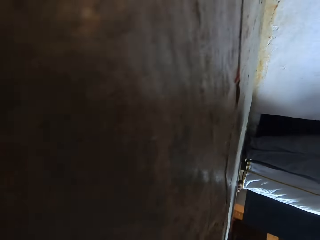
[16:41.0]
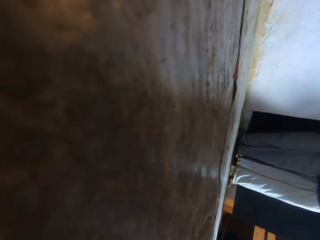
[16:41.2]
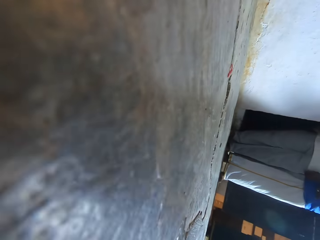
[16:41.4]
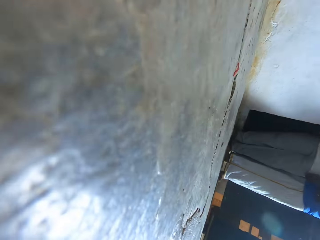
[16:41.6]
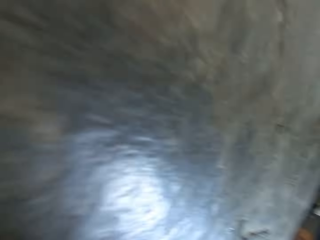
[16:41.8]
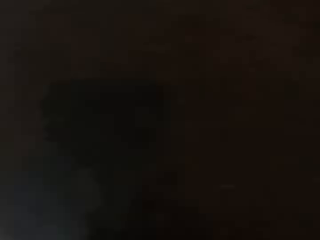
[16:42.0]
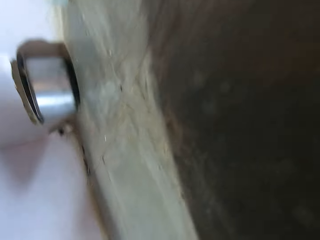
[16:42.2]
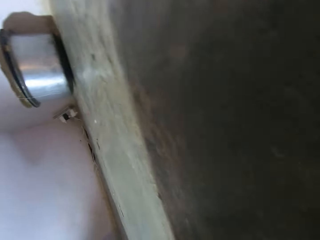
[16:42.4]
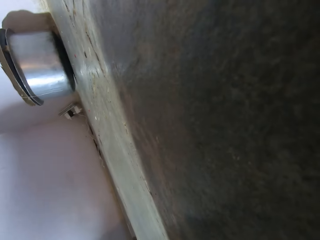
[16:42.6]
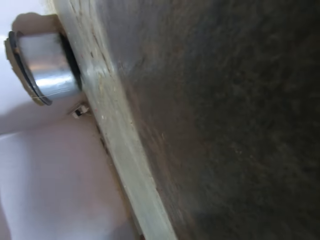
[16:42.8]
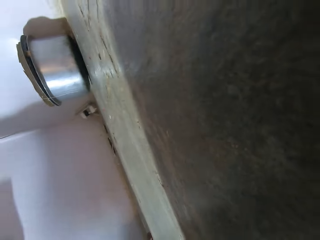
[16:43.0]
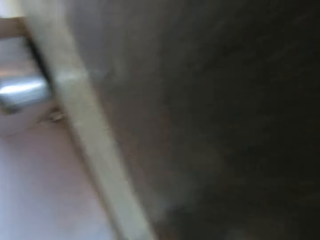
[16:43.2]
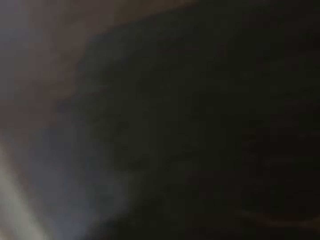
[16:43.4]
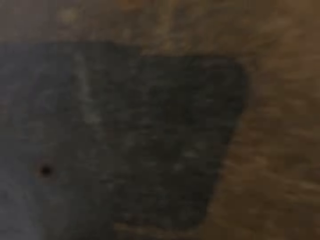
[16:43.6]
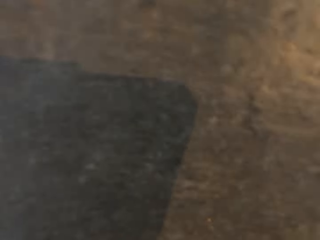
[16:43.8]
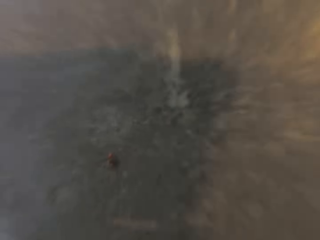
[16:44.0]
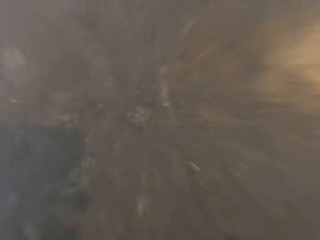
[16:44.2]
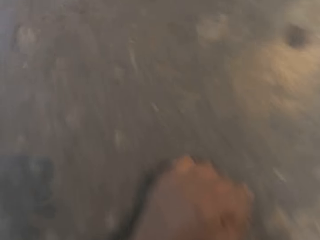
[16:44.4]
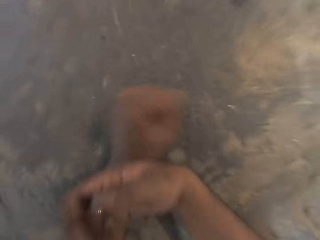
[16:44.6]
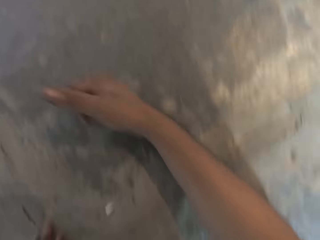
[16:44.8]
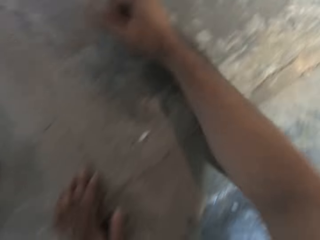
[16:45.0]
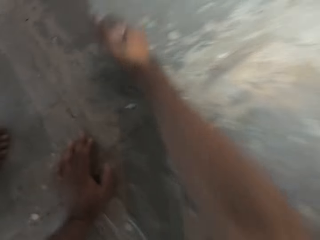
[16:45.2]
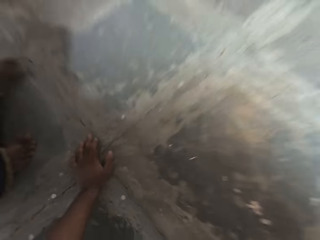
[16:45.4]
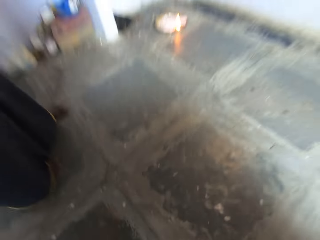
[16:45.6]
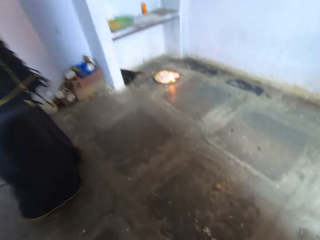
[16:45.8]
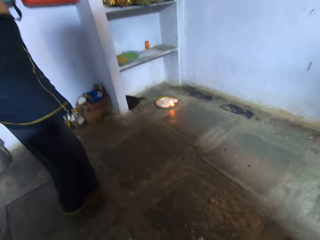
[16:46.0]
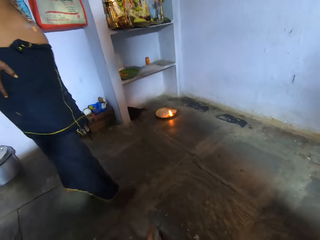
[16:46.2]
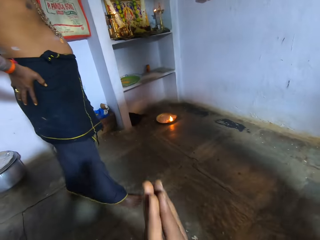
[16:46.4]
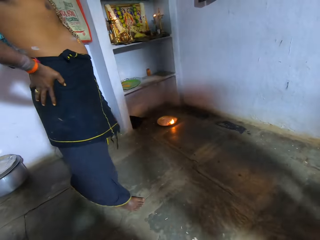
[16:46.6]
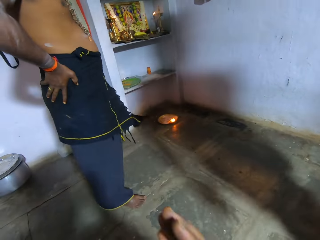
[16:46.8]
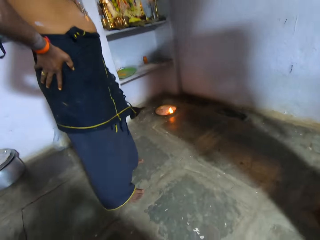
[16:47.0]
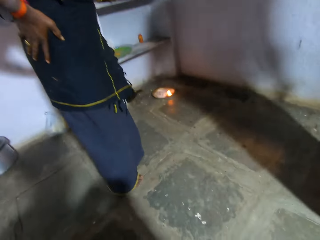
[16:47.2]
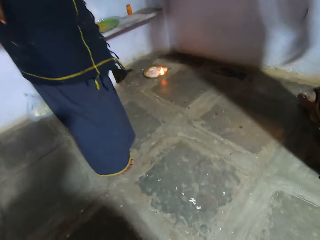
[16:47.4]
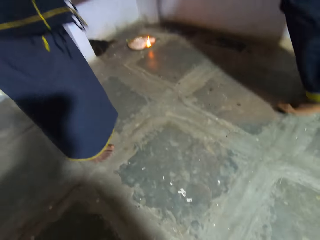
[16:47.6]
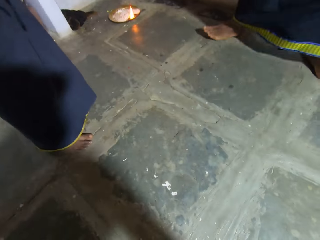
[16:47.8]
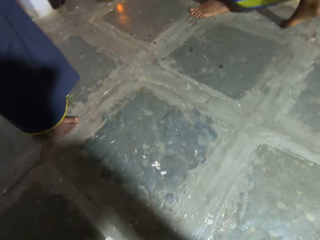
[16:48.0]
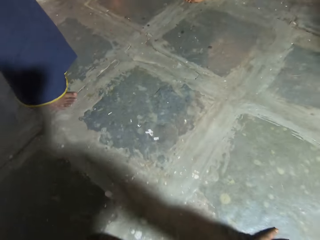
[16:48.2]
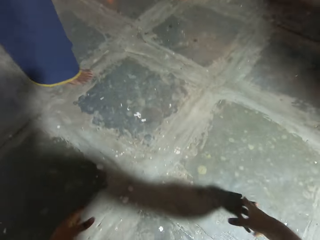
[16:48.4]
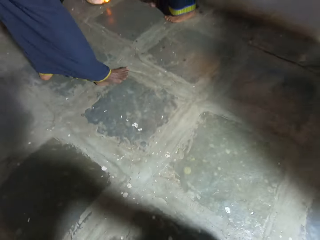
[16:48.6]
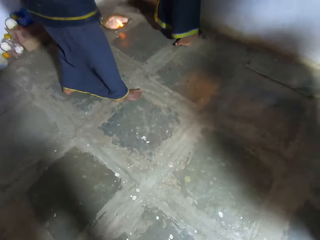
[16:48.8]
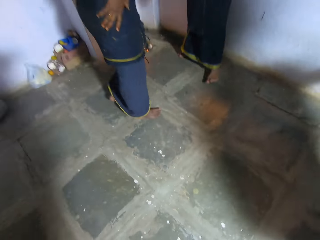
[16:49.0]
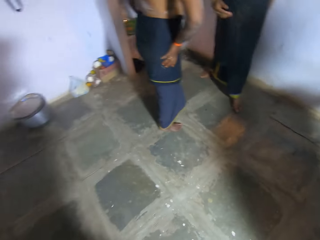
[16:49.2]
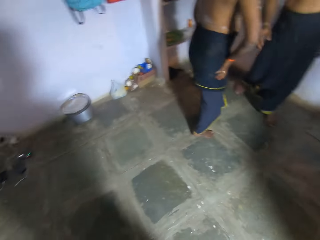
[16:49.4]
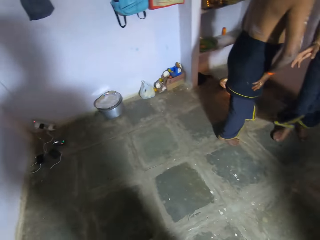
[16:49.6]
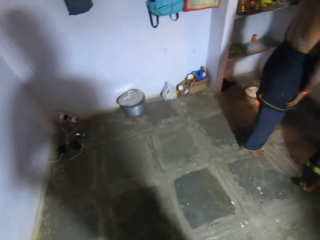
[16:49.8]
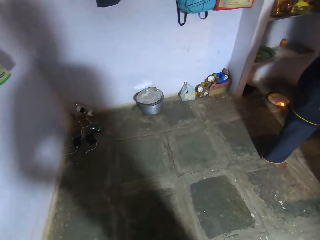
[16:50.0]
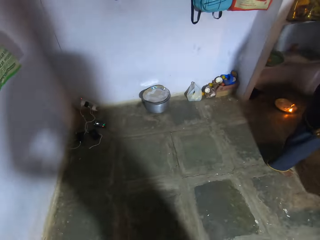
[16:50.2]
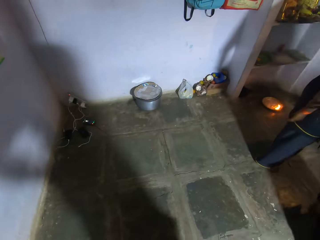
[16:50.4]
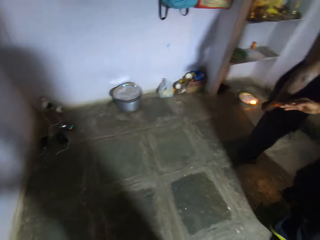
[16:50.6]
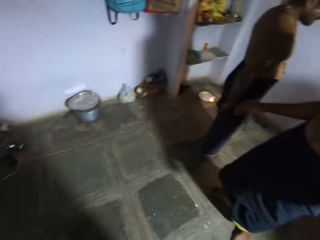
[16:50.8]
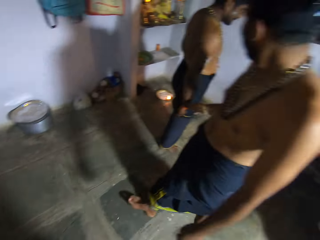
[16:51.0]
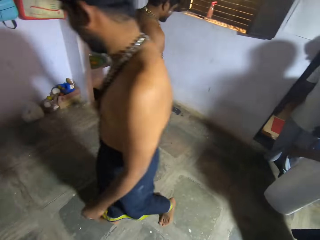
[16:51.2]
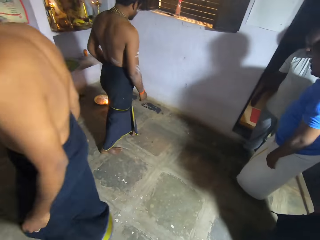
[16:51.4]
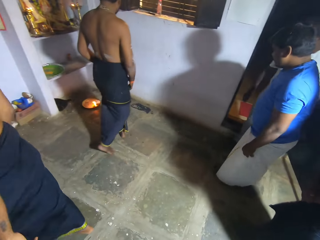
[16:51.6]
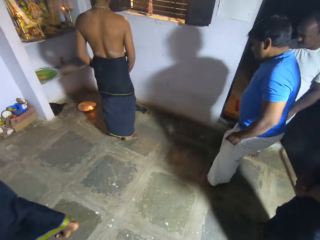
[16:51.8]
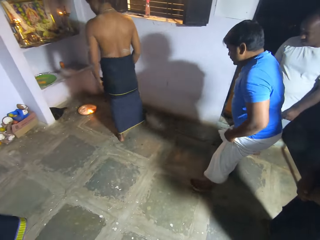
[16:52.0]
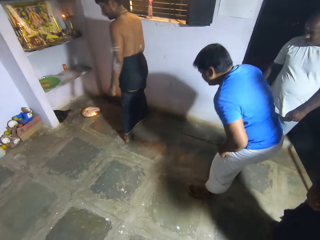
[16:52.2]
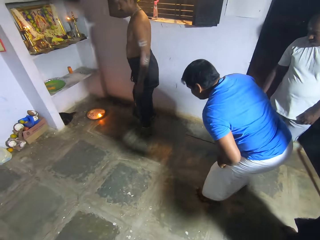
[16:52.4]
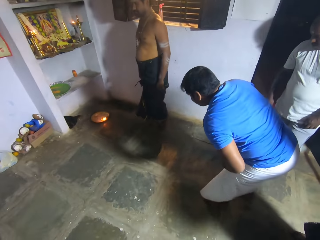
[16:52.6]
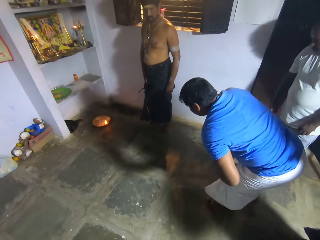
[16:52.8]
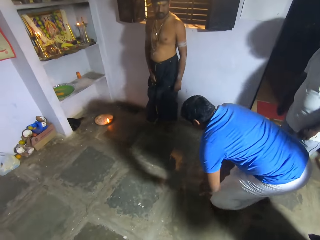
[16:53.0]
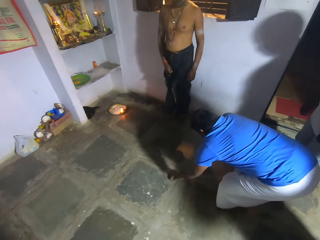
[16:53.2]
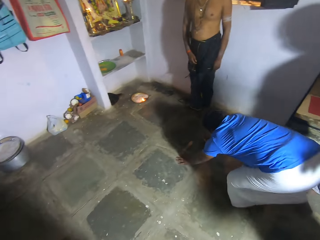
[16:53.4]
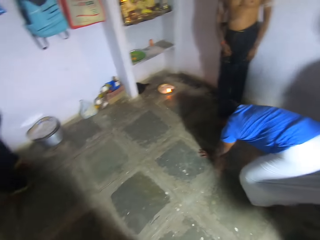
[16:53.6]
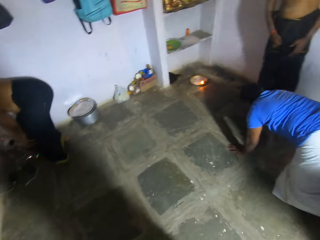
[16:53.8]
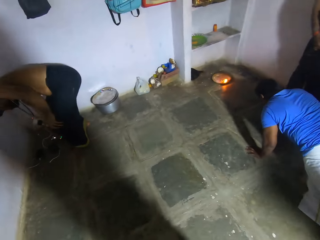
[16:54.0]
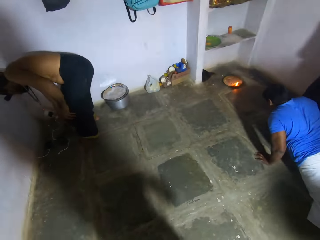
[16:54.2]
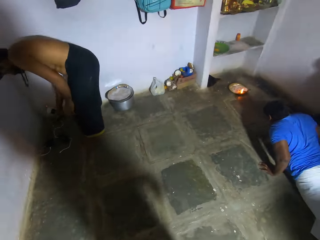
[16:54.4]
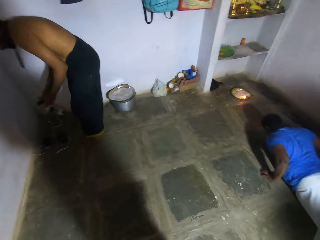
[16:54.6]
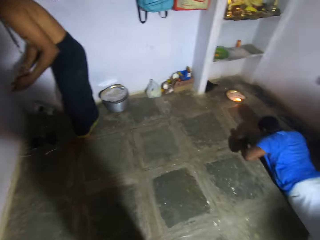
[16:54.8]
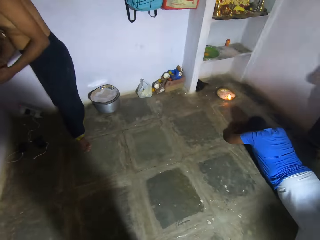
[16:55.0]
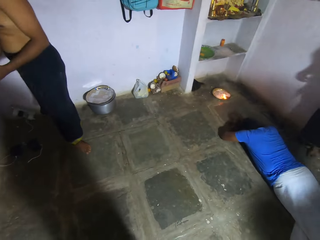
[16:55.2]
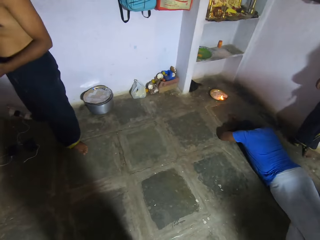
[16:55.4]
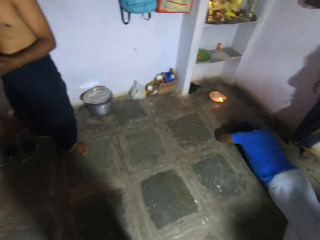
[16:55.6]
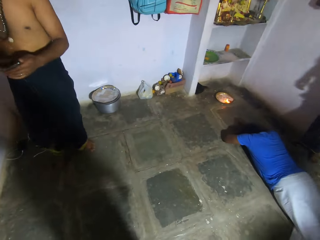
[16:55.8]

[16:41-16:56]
The camera wearer stands in the room. They look around in the room. A person lies on the floor. Another person picks up a phone on the floor.

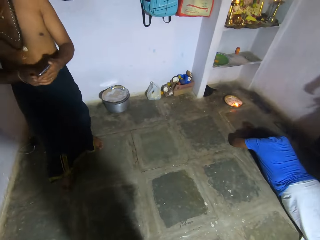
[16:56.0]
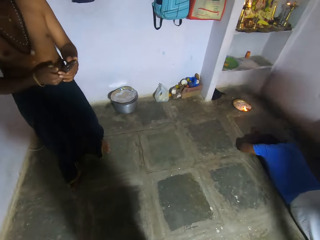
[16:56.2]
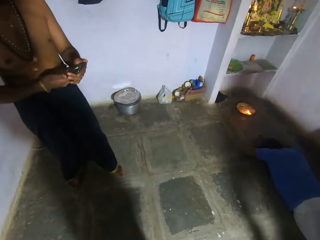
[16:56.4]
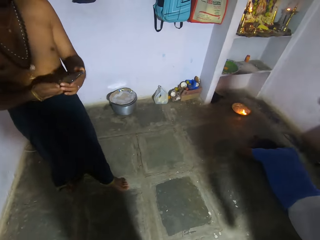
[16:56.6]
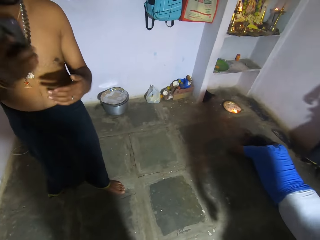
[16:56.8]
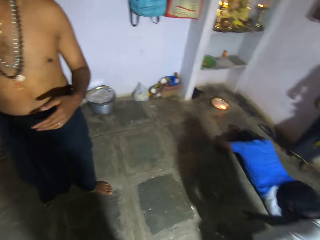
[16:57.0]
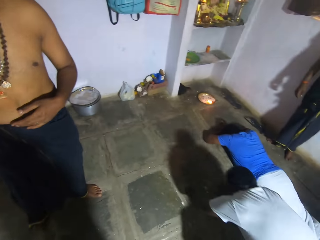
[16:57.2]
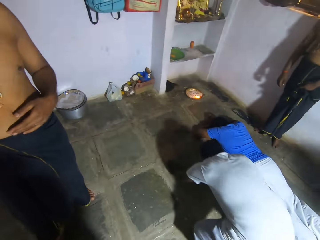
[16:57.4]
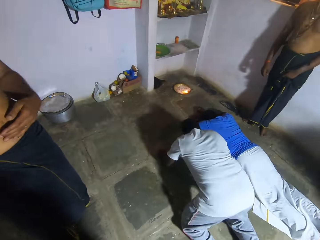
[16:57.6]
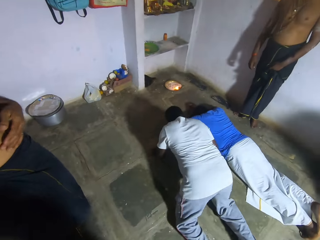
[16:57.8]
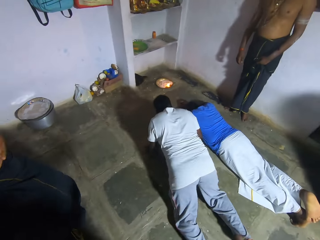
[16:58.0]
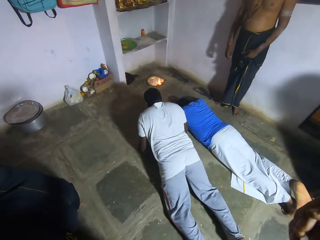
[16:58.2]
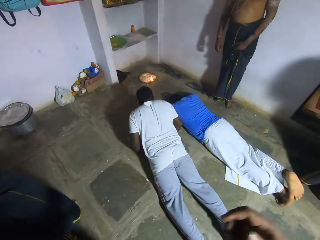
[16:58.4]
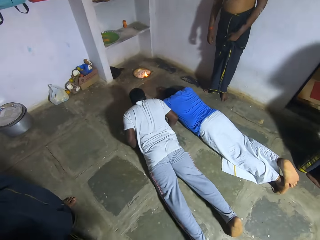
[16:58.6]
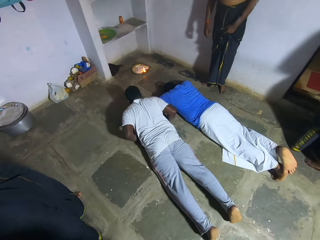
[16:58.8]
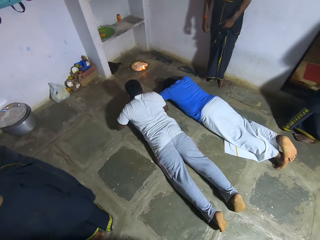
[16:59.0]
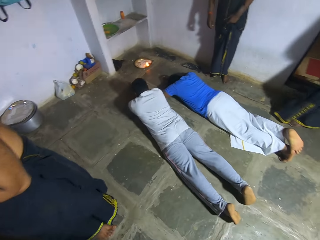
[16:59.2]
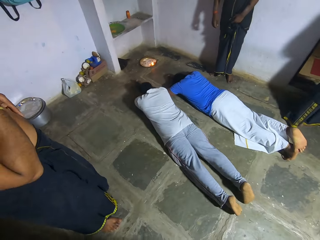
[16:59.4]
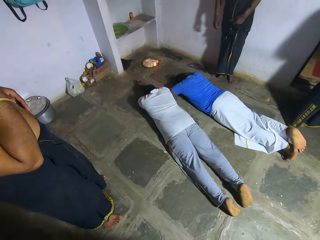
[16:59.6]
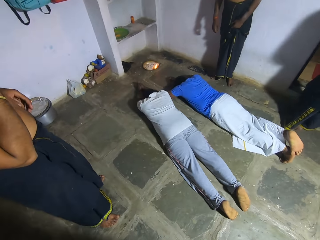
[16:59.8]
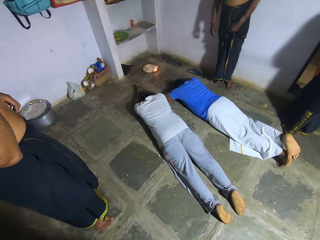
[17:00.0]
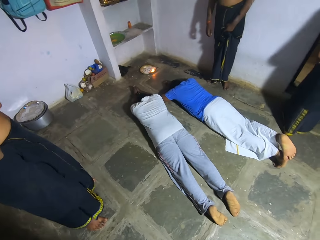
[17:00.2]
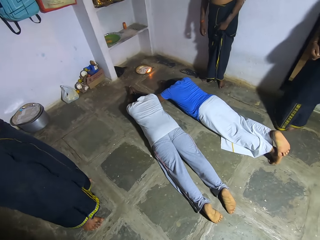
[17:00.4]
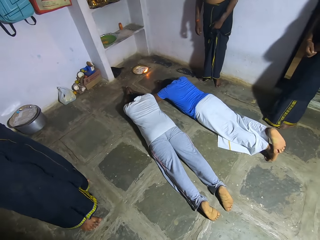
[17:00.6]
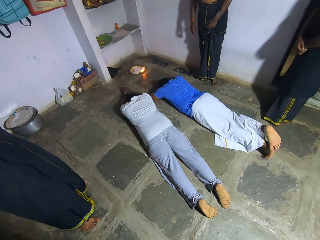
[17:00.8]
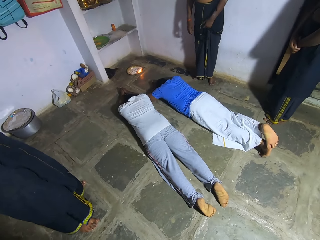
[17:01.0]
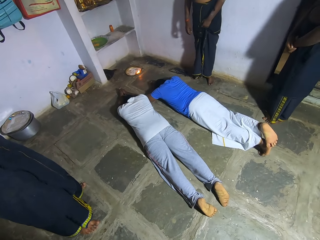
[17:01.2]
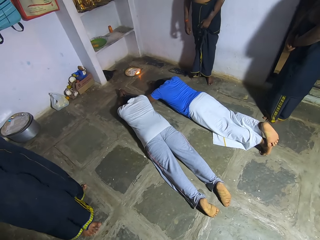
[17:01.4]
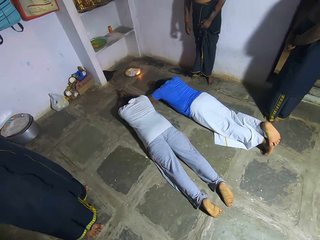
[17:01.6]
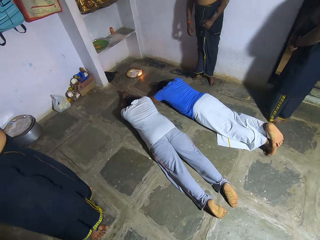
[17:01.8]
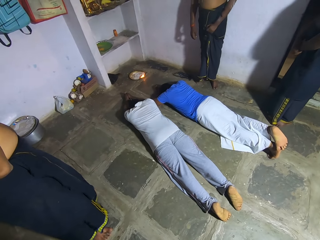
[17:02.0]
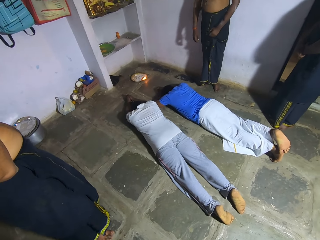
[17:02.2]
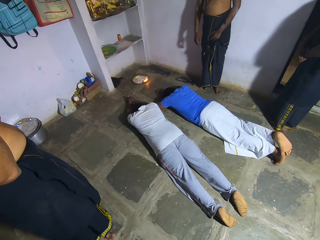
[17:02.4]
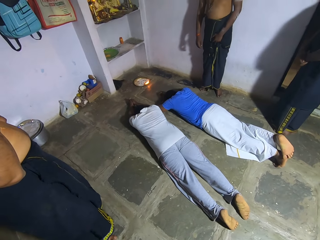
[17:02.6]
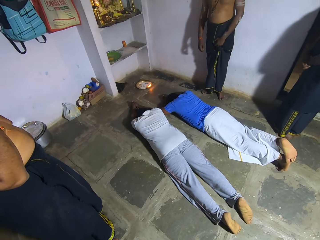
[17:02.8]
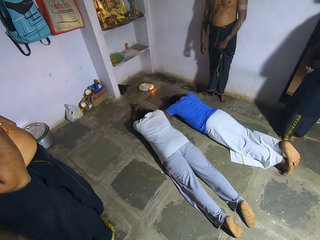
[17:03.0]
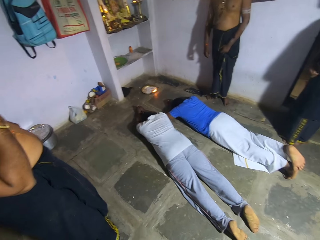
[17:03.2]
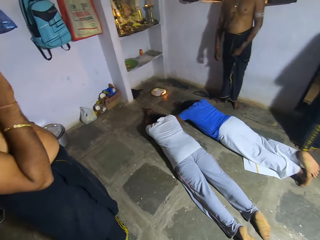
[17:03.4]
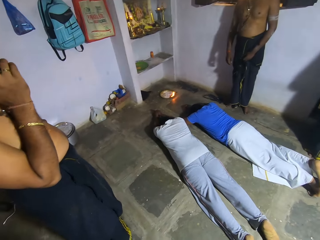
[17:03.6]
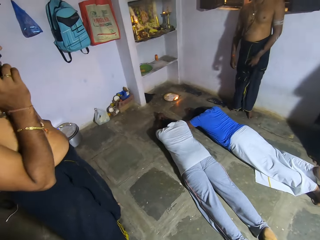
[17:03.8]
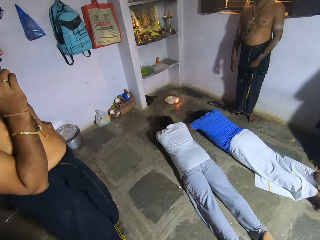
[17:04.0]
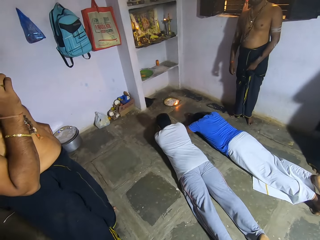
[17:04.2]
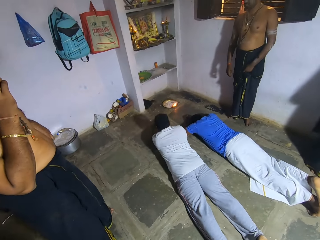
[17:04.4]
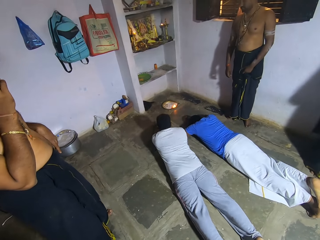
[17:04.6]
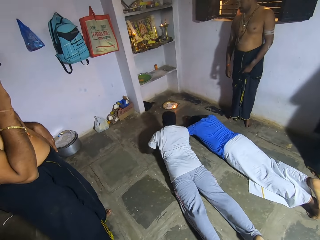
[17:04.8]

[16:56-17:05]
A man uses the phone and converses over the phone. Another person lies on the floor. The camera wearer looks around in the room.
